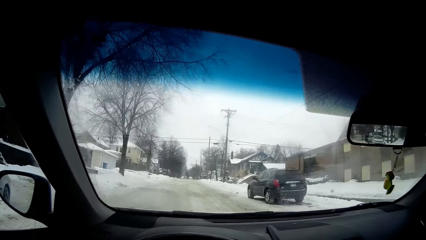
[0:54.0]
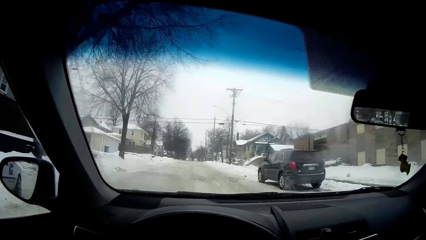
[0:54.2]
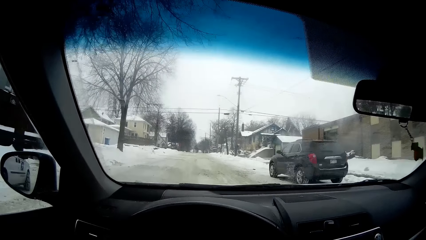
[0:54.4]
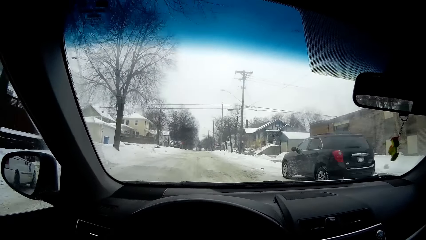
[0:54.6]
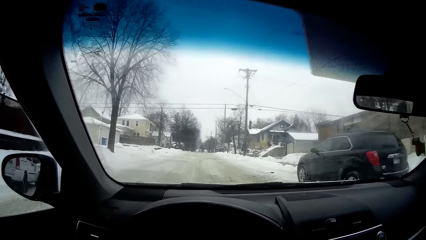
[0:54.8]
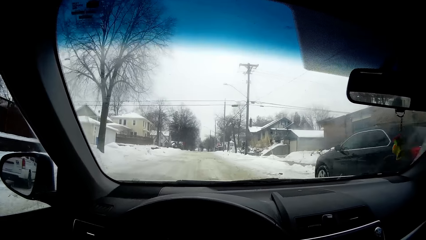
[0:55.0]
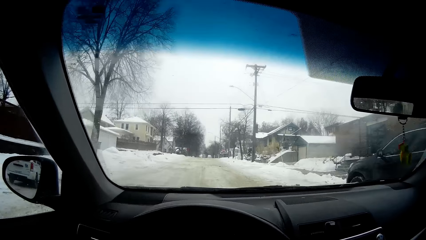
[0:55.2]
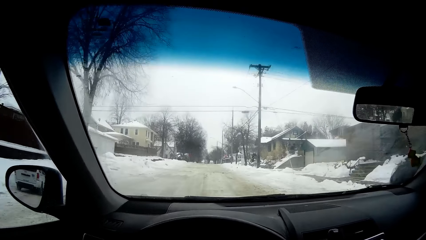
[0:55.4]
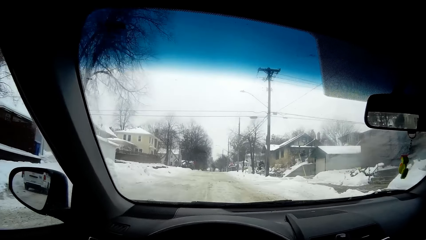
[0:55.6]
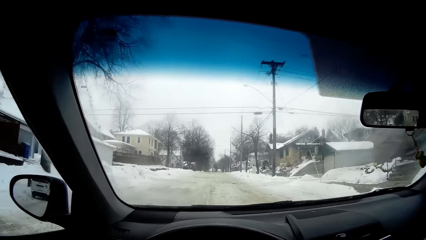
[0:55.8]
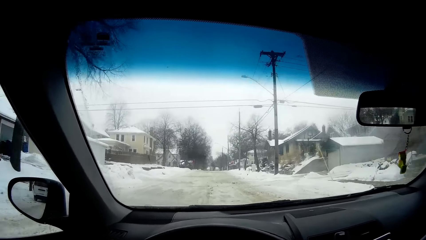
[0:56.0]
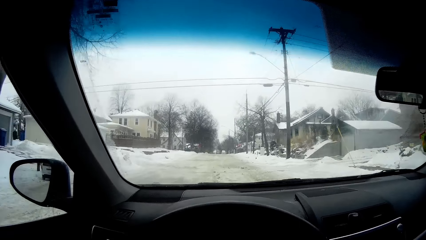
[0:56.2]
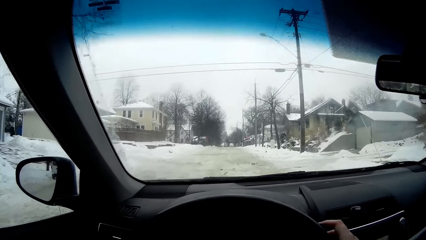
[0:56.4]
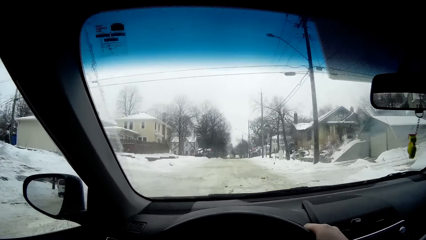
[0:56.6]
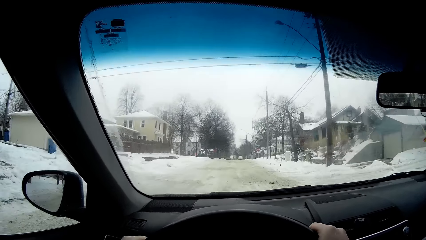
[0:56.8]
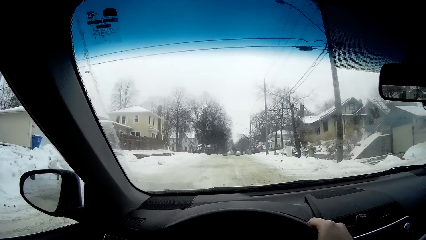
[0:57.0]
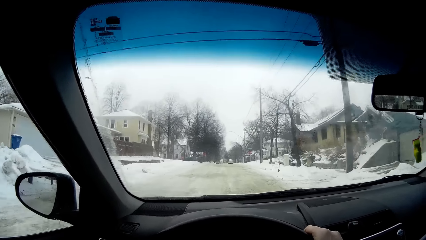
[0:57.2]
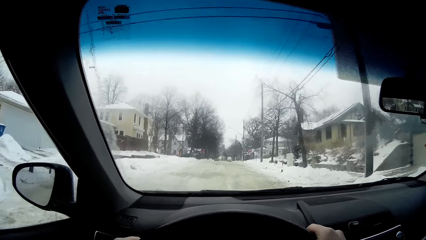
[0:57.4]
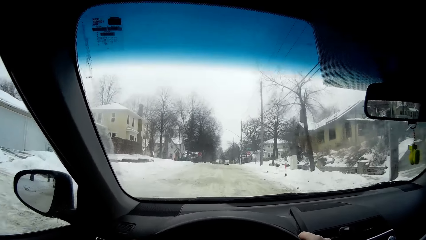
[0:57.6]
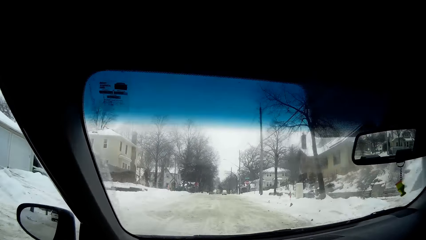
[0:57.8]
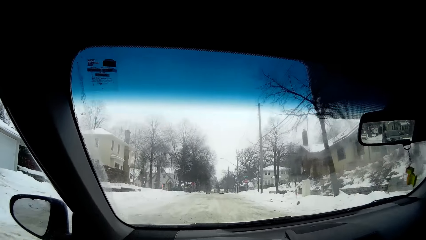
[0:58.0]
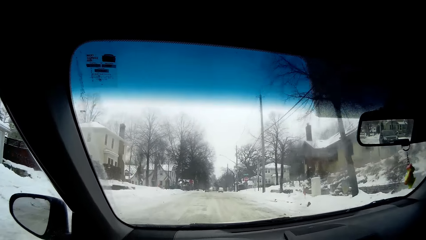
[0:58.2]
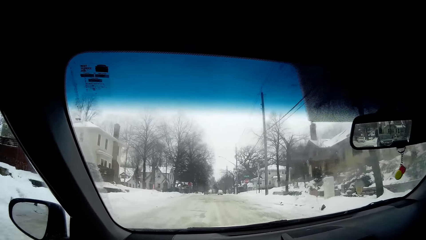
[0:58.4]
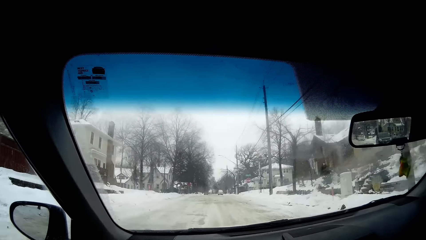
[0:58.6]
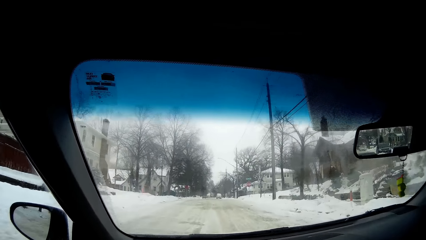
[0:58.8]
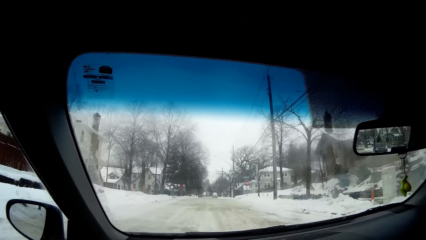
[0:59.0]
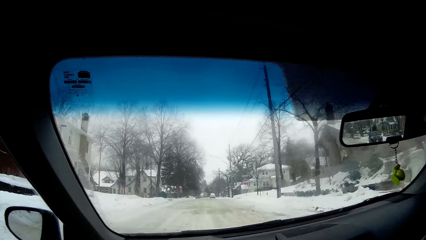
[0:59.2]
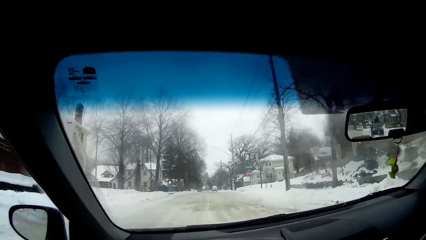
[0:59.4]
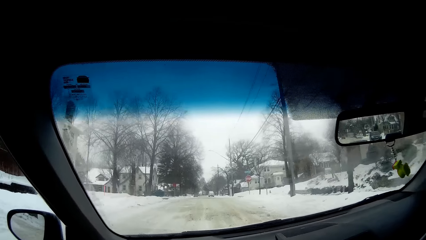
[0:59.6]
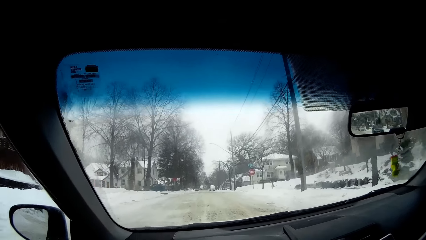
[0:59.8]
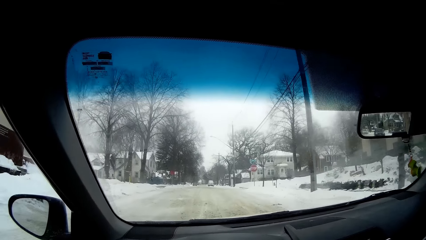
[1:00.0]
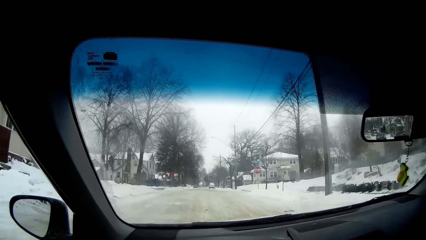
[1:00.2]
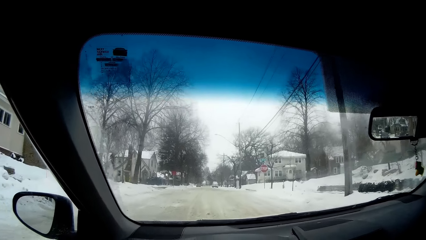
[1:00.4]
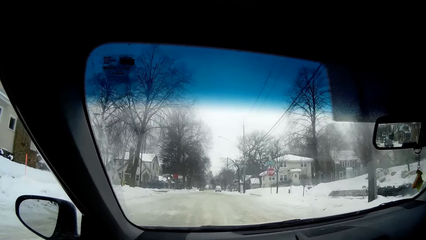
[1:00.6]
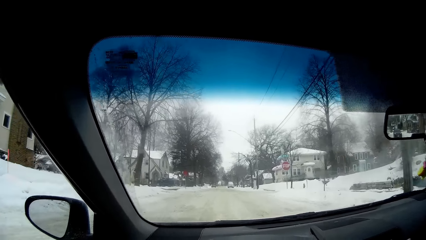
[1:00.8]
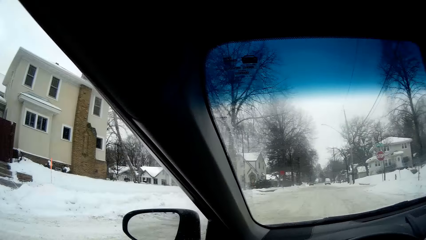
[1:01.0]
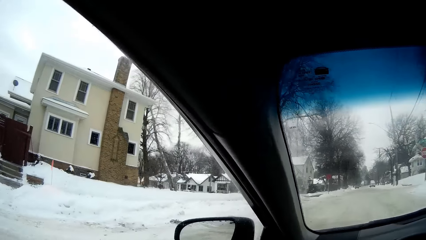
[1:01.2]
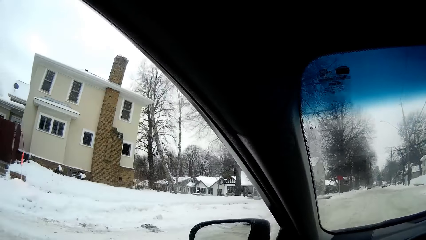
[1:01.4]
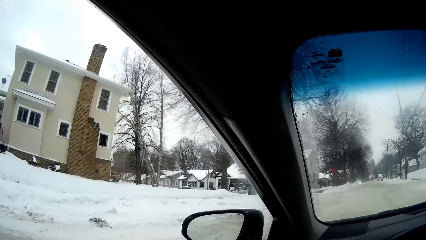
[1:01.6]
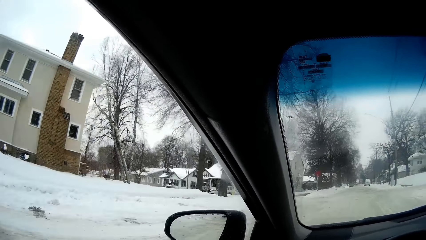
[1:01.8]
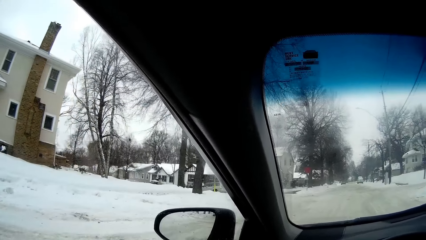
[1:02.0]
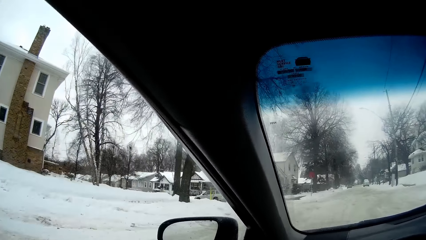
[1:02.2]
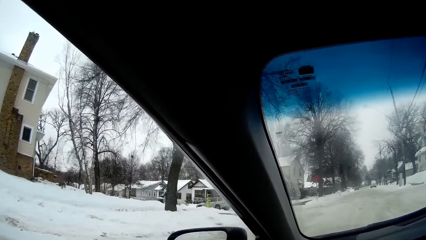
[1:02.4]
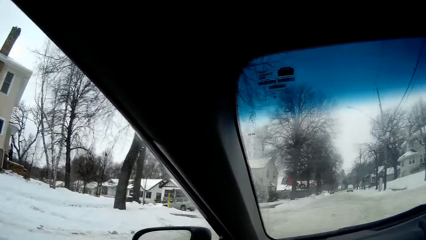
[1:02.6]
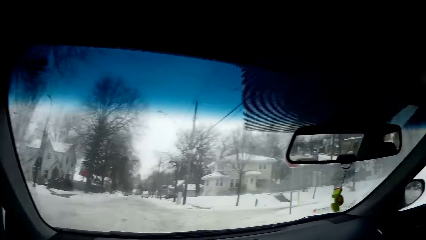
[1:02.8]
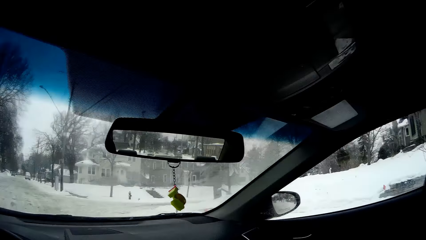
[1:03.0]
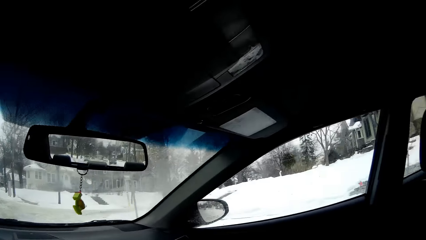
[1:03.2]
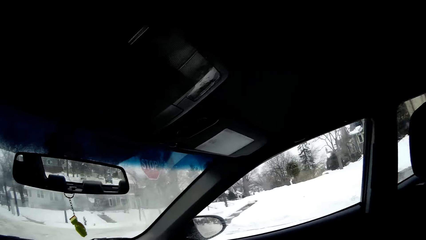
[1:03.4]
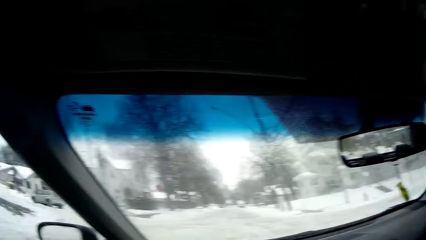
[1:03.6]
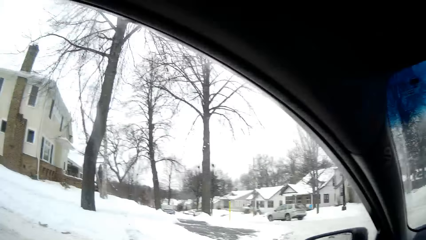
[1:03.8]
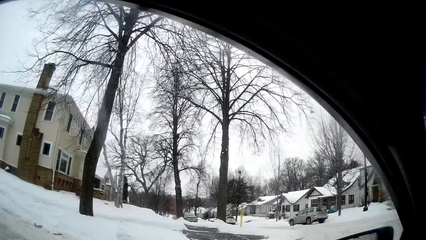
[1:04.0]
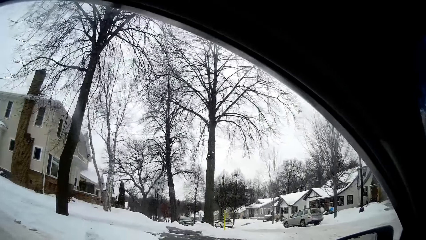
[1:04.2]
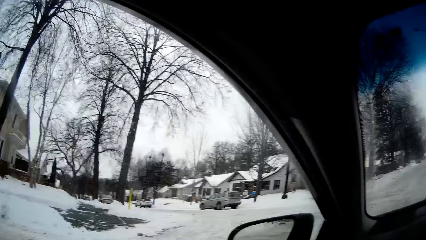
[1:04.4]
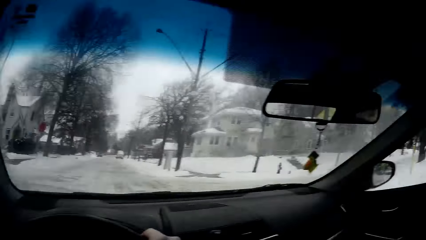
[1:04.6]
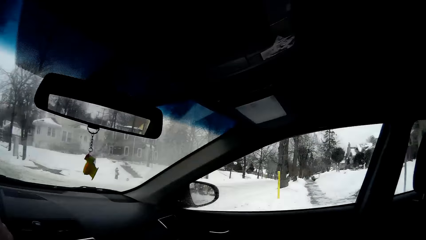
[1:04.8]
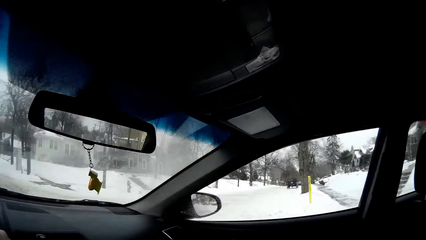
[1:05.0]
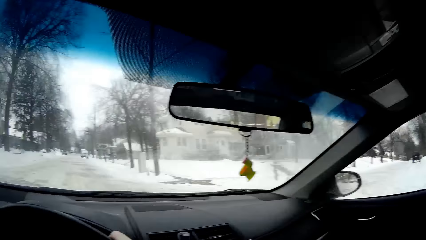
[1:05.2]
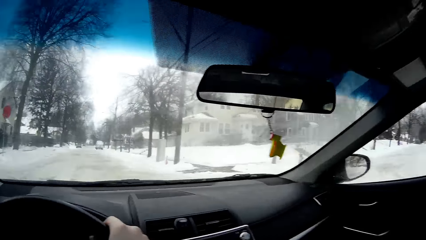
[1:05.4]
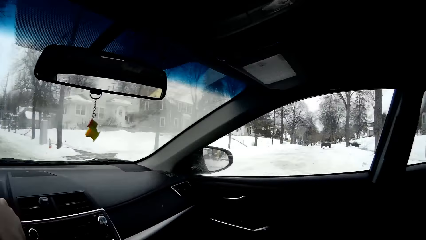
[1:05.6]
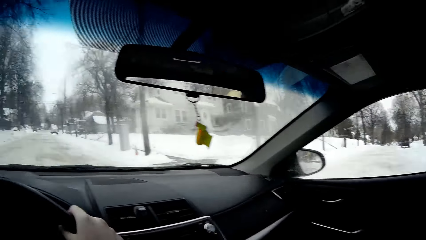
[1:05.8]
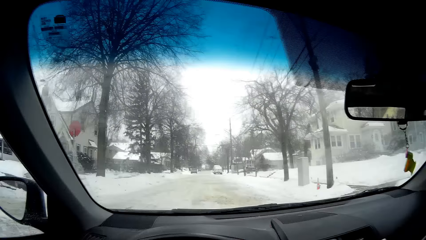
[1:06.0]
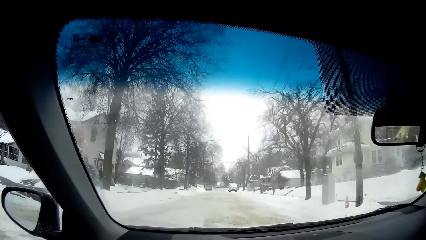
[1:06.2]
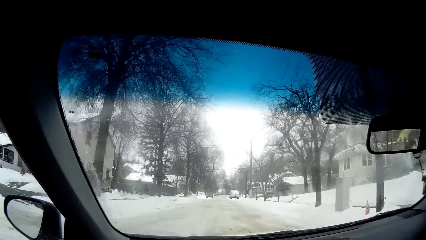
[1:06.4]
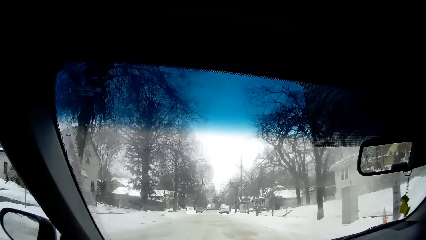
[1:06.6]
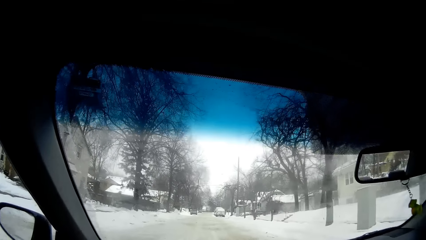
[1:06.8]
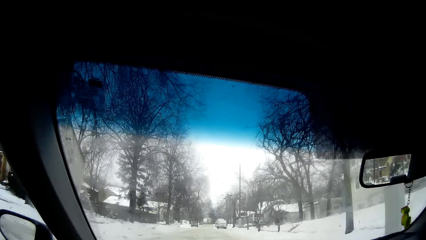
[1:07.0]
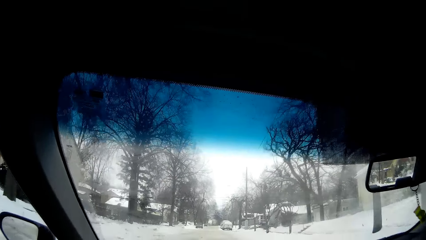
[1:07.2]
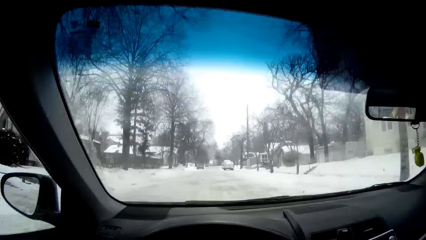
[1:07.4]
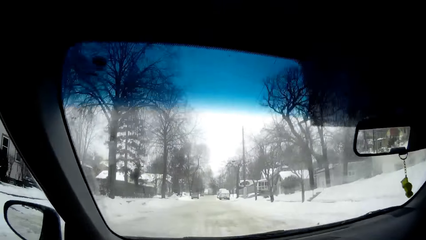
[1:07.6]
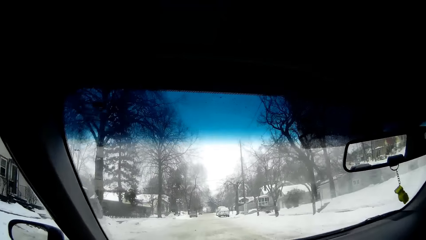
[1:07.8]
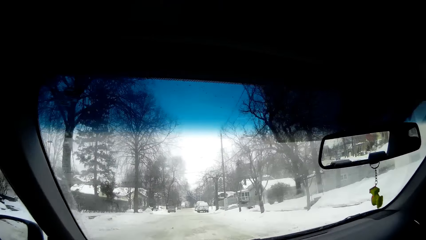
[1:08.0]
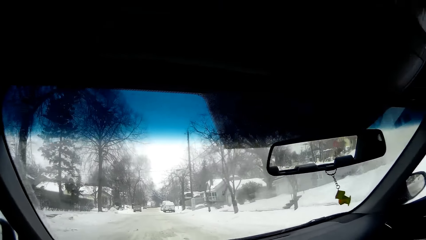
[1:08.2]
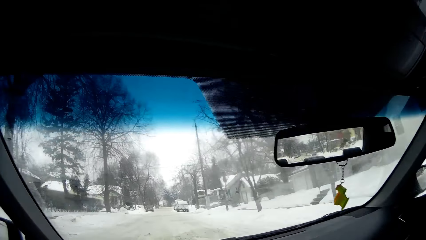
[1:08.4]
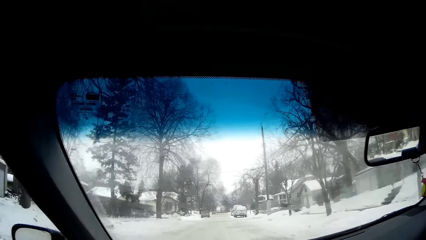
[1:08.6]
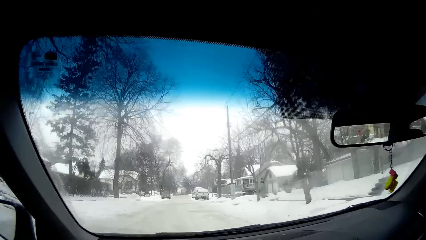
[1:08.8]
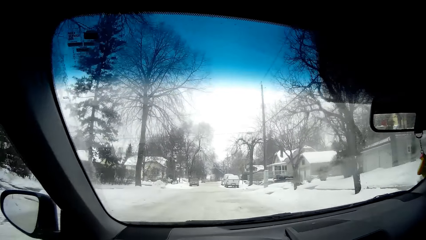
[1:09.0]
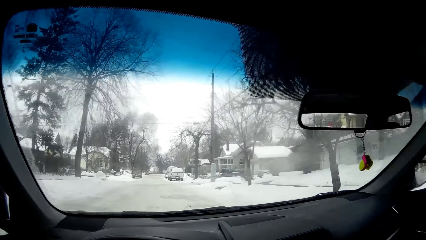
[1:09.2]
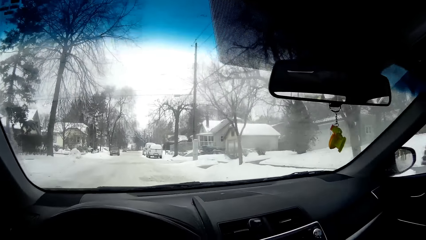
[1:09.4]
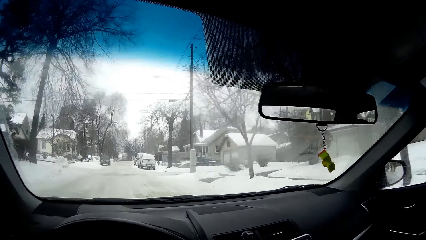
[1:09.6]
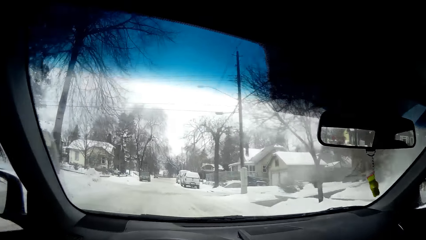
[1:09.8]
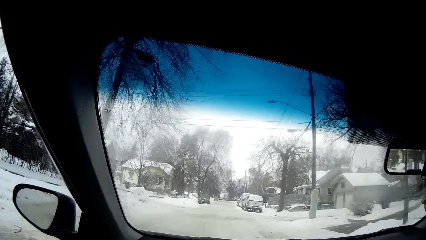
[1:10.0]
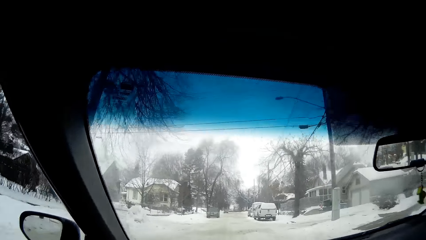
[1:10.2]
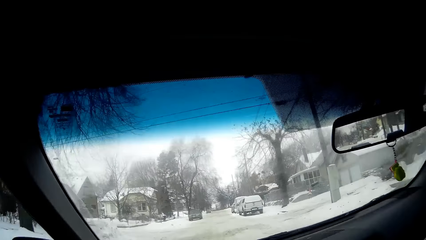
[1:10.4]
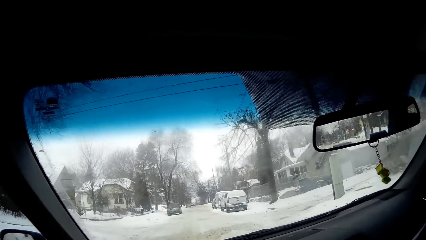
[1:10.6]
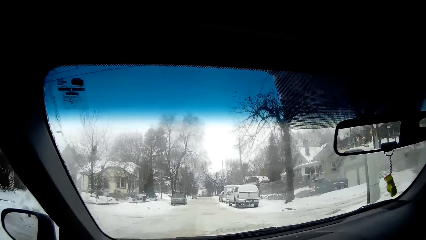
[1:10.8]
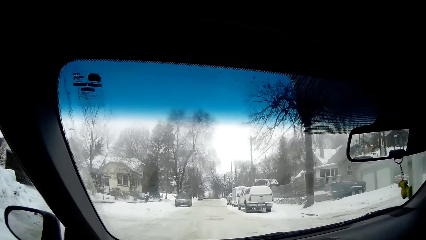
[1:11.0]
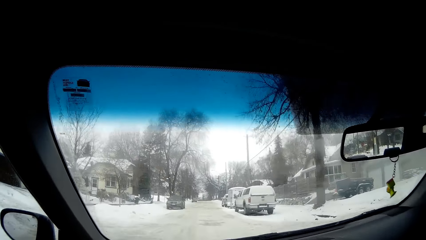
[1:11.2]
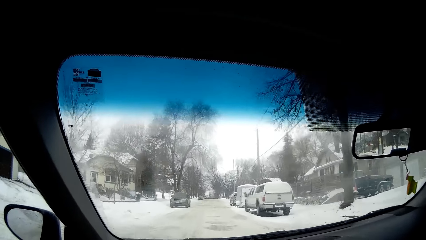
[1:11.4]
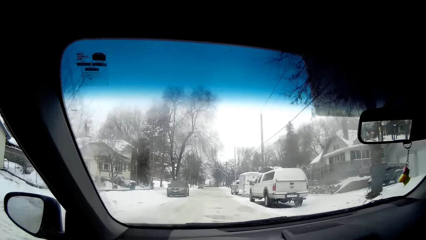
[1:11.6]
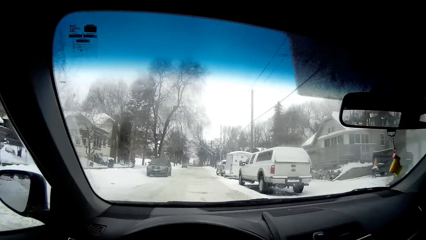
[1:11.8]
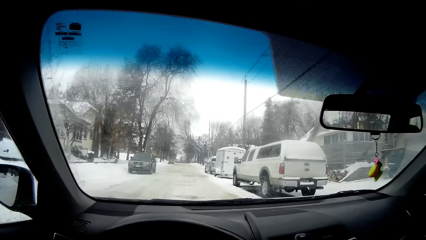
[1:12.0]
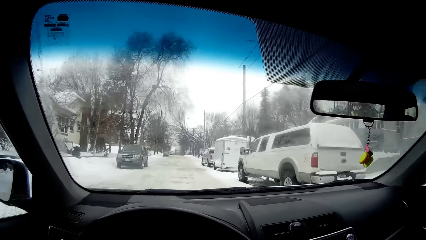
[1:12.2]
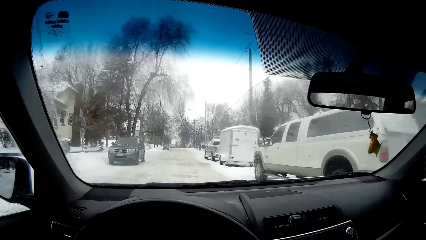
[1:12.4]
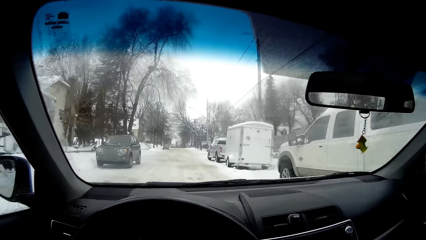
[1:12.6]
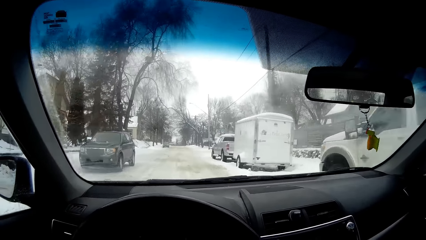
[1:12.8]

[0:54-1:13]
The camera wearer looks around. They drive the car. They look around. They drive the car.
